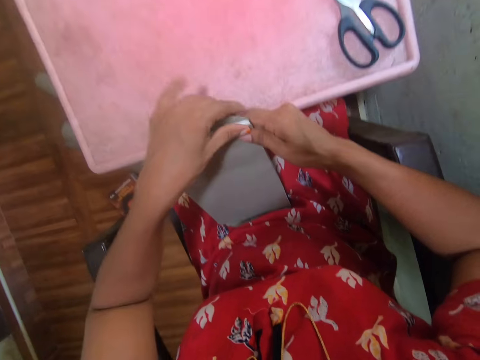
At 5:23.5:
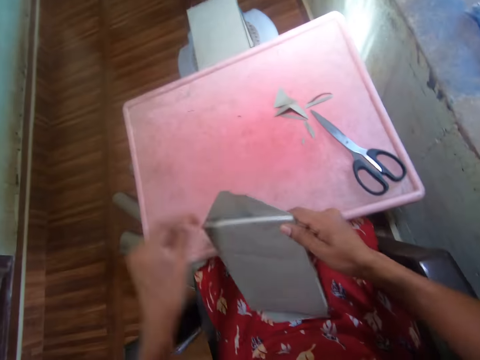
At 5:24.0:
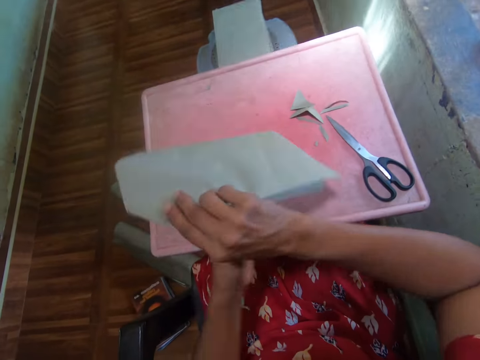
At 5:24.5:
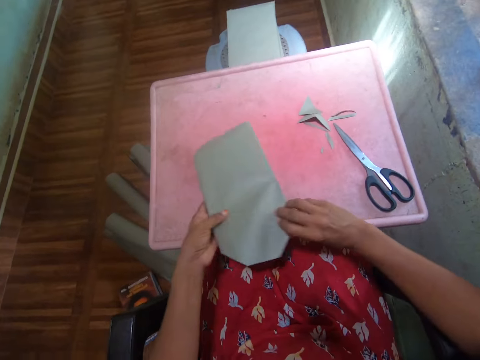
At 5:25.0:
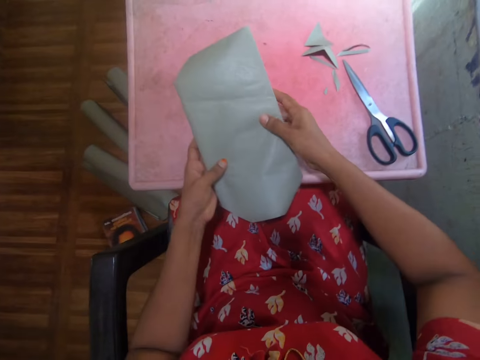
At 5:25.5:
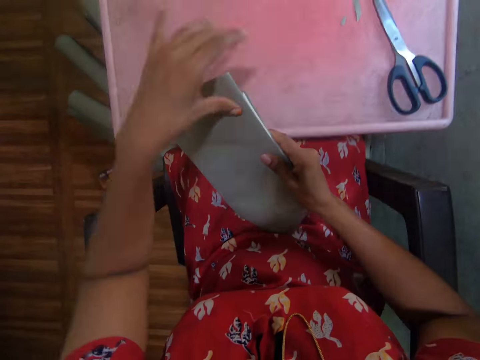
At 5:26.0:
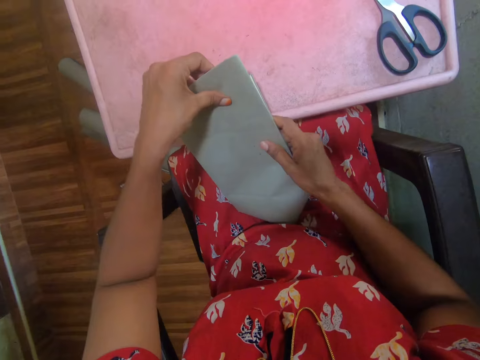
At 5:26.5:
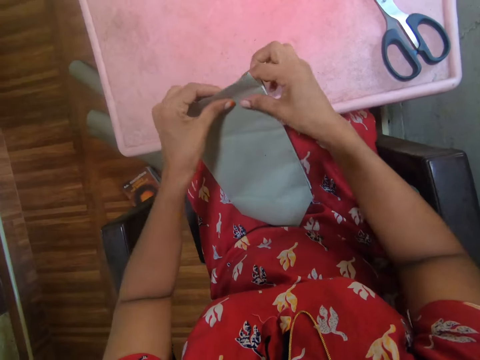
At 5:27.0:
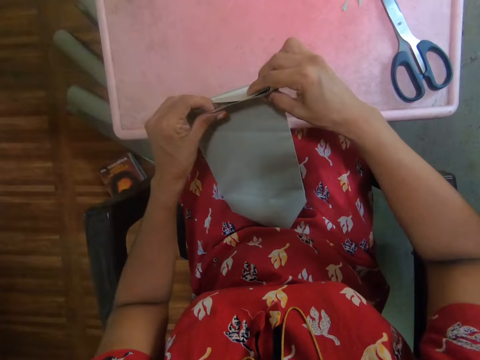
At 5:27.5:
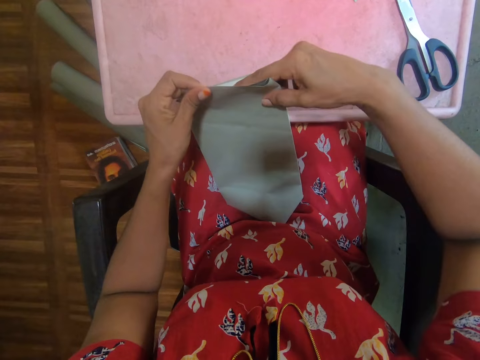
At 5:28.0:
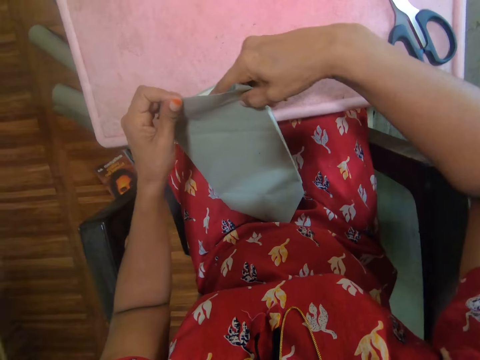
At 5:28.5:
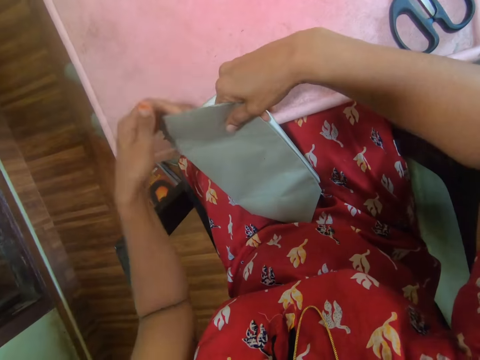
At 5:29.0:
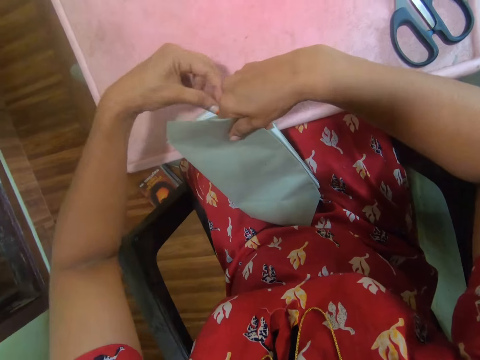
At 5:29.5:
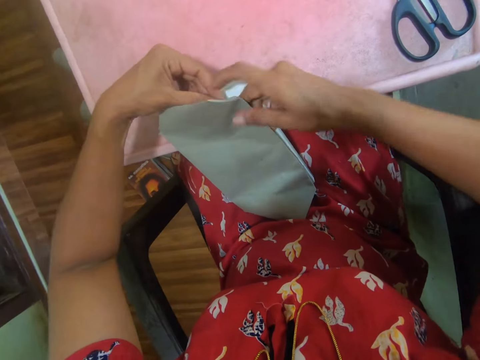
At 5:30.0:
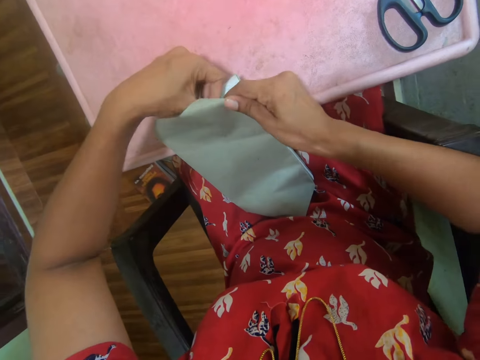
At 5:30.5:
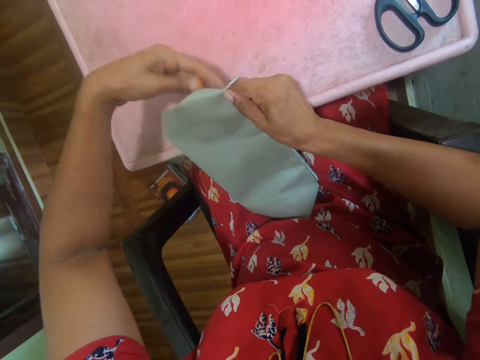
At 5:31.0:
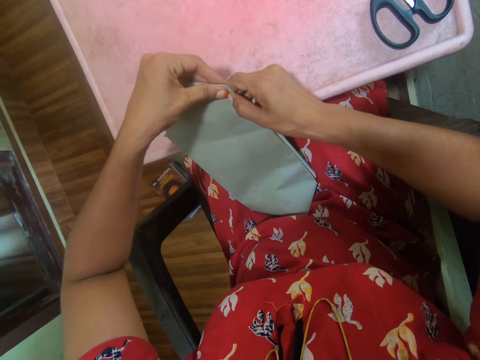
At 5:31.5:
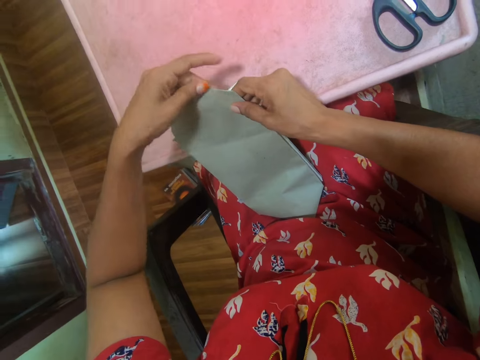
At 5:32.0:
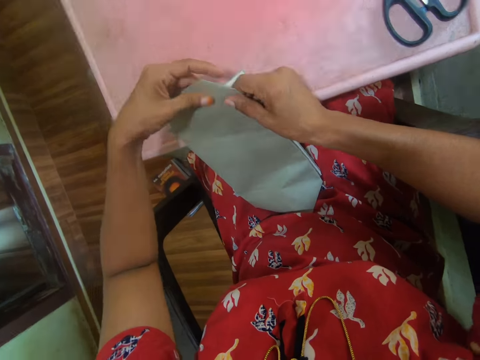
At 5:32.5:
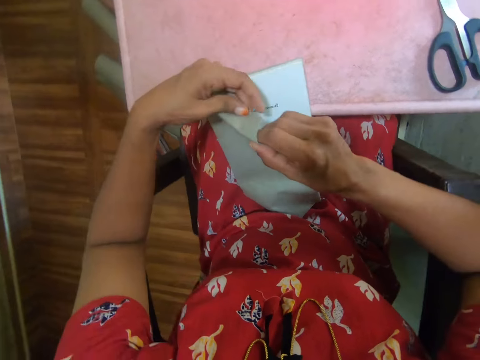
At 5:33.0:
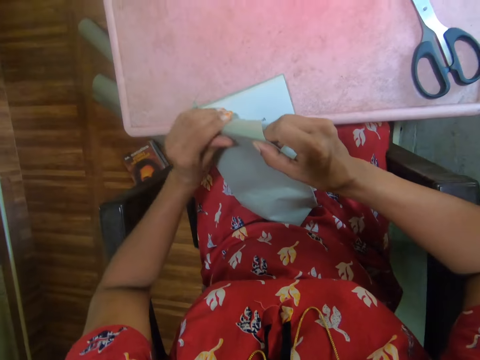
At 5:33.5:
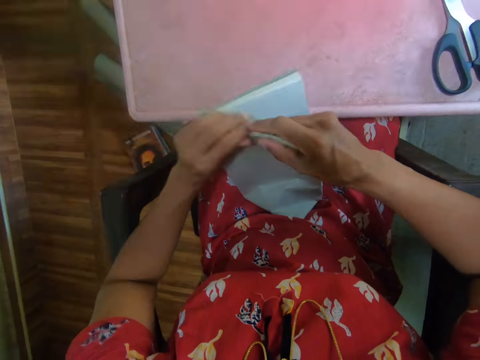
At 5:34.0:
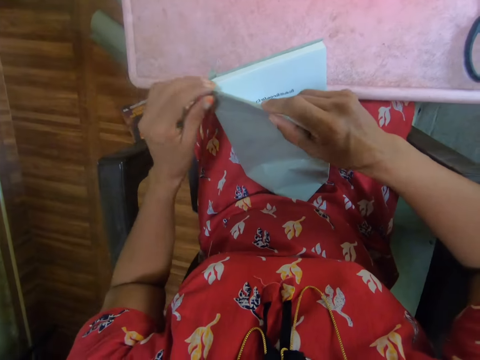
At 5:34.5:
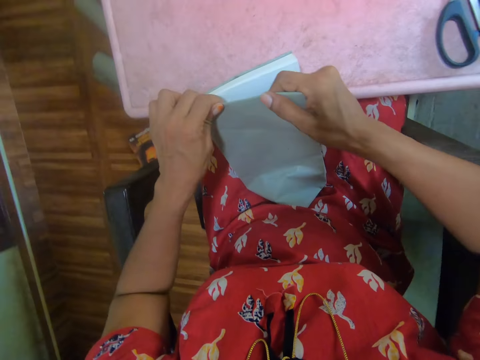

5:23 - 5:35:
The camera wearer turns the book. They hold the book and cover the book.

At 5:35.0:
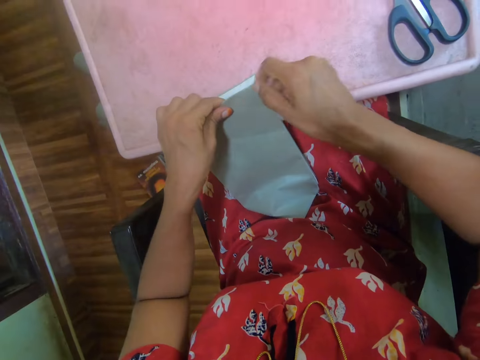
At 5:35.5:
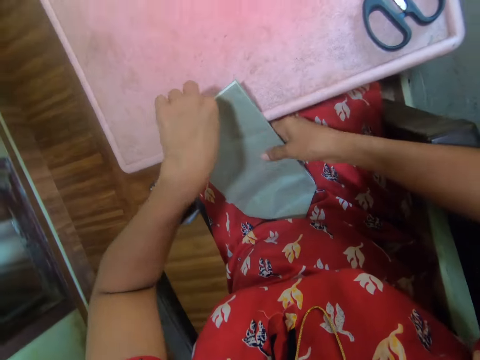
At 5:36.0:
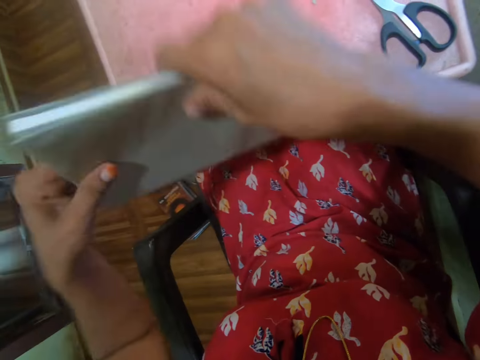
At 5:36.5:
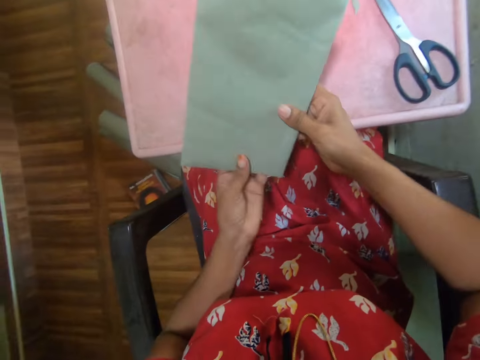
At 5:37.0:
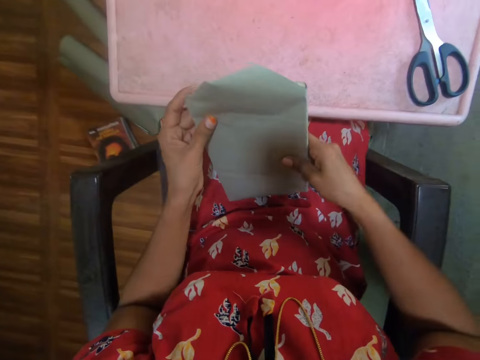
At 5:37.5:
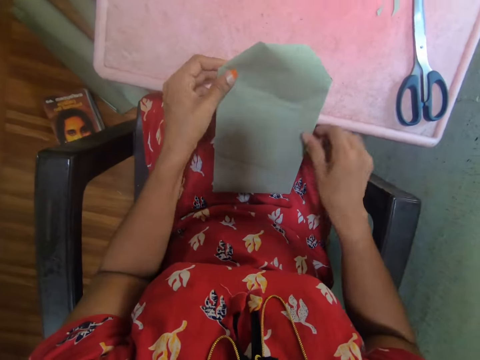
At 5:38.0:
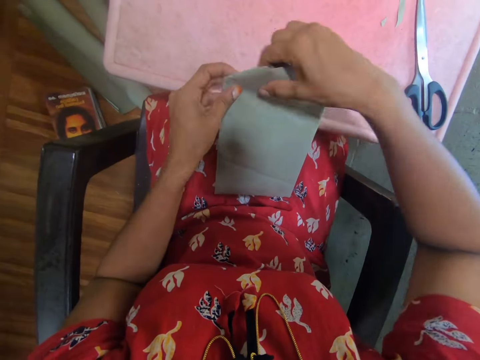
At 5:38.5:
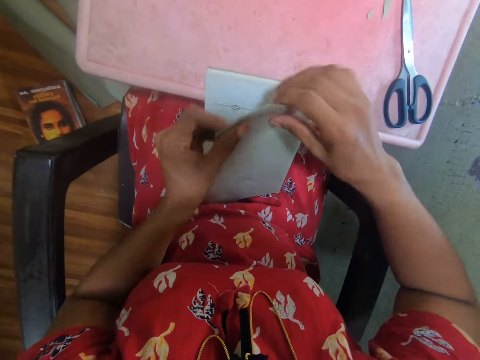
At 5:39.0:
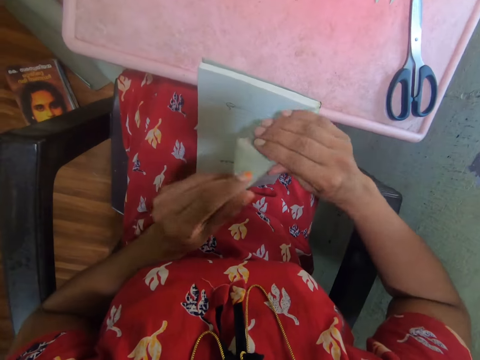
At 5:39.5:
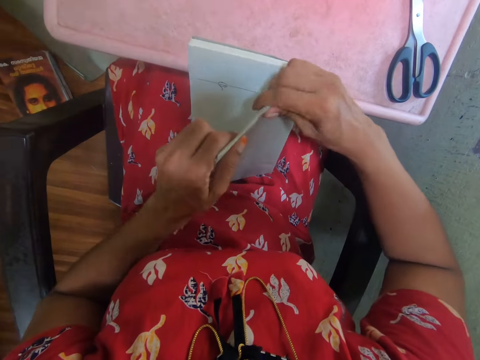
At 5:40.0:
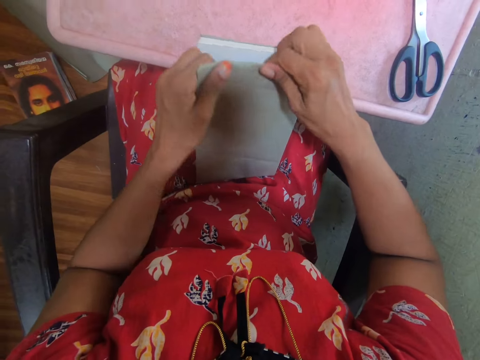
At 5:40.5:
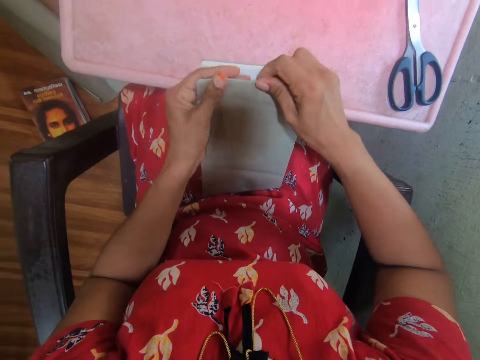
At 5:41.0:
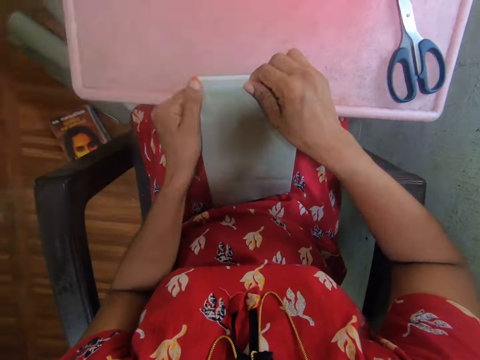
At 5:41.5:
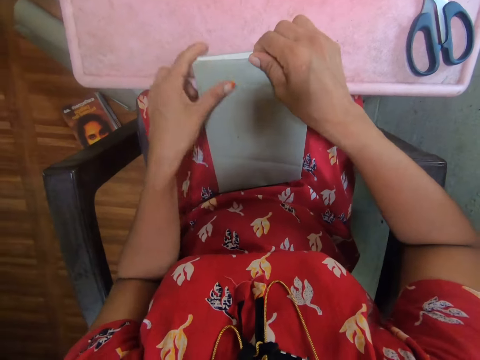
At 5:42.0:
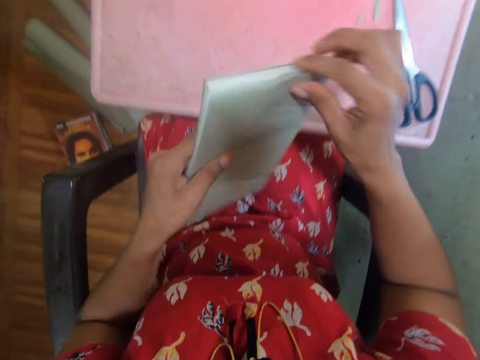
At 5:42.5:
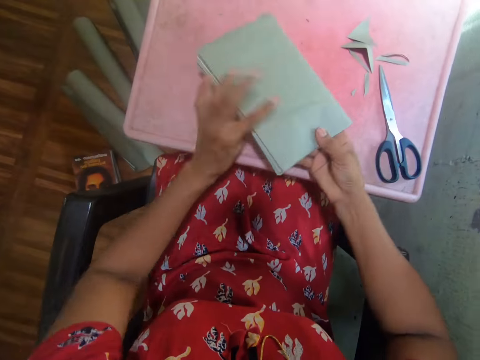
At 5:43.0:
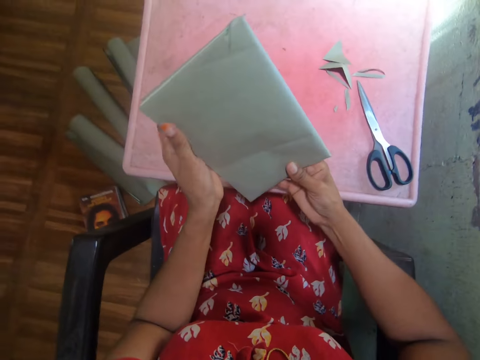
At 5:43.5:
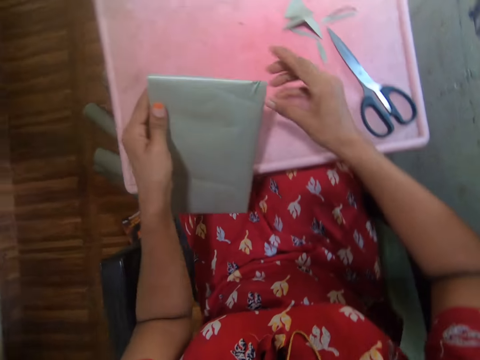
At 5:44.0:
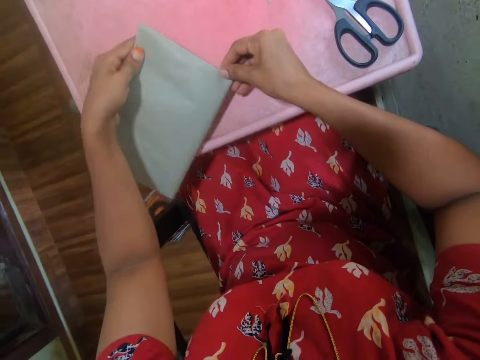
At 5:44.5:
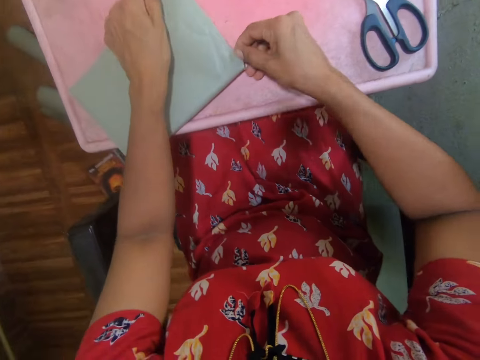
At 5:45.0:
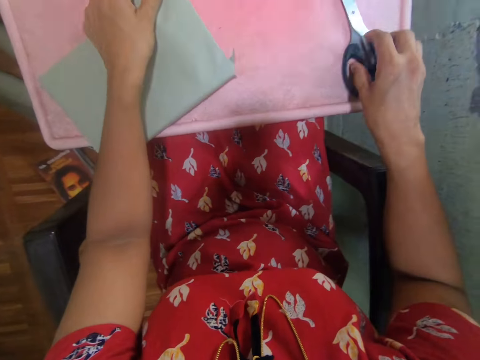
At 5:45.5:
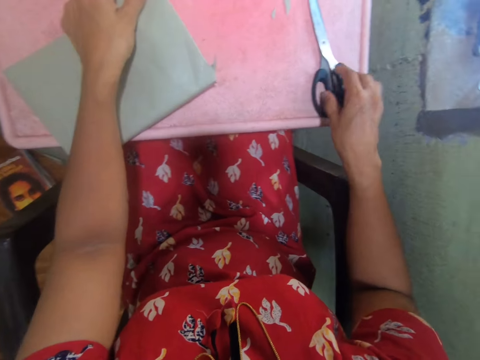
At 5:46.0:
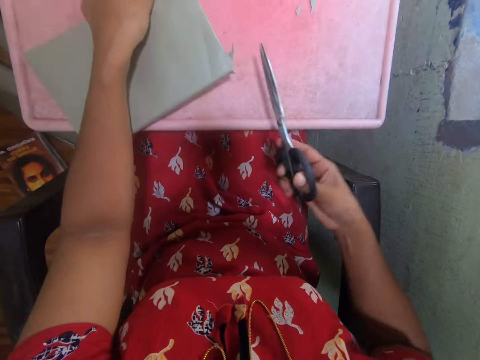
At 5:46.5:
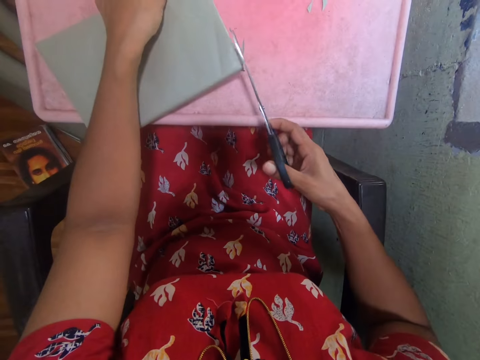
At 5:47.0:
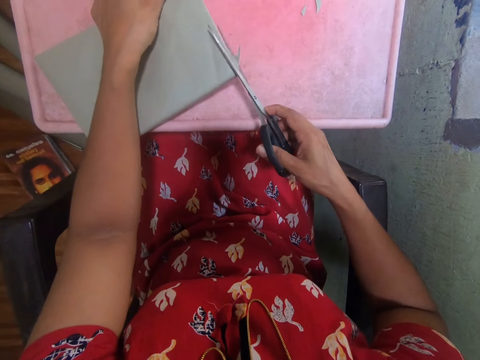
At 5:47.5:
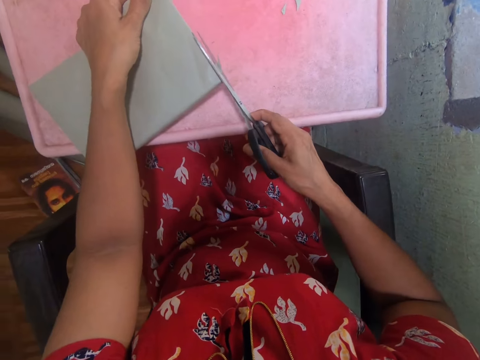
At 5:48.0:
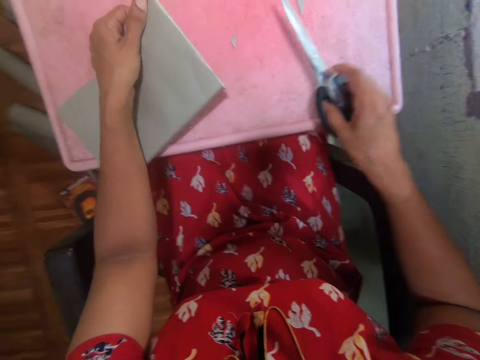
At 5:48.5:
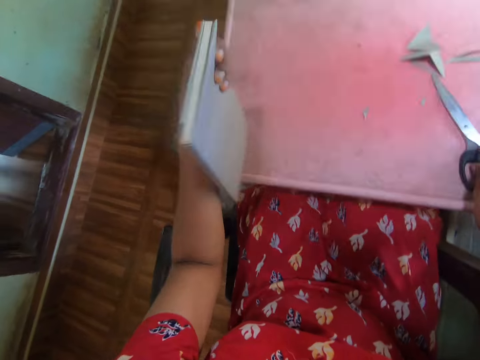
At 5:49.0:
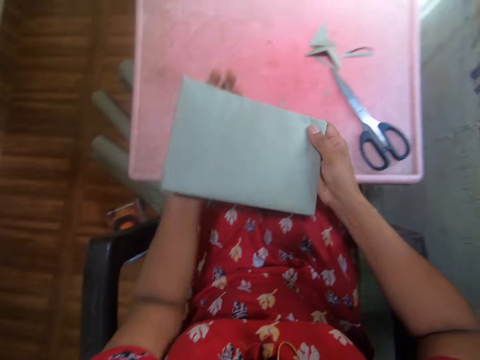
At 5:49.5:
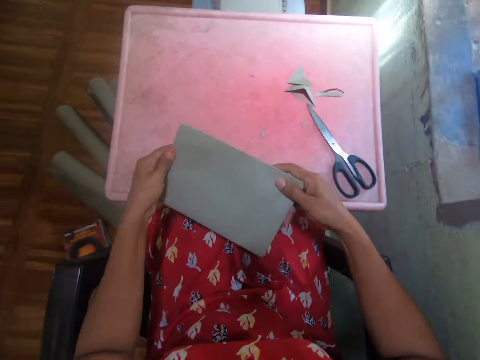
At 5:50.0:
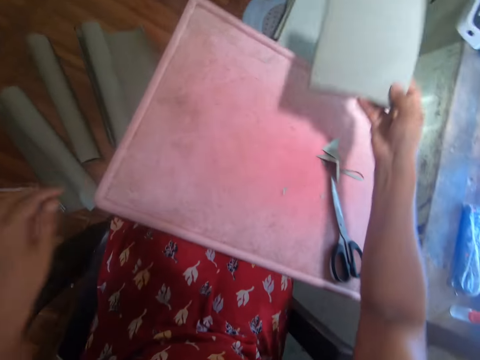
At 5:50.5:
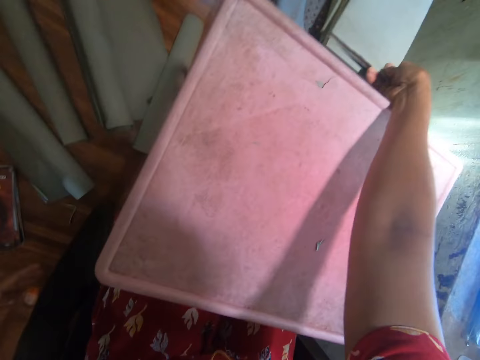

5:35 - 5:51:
The camera wearer turns the book. They cover the book, hold the book and pick up the scissors from the tray. They cut the cover on the book with the scissors. They place the scissors on the table, hold the book and place the book on the other books.
